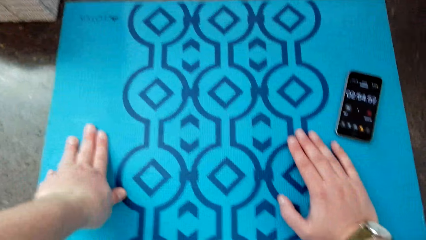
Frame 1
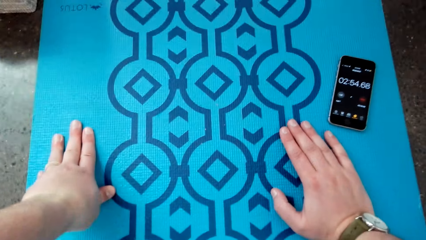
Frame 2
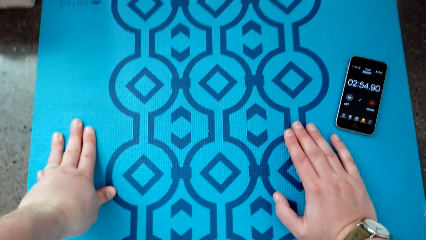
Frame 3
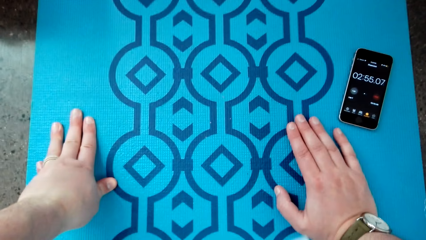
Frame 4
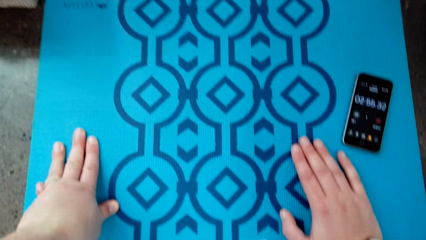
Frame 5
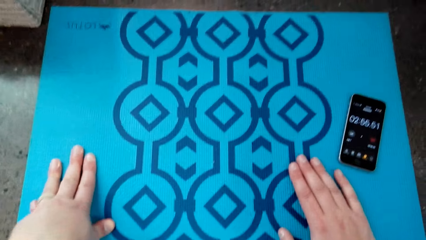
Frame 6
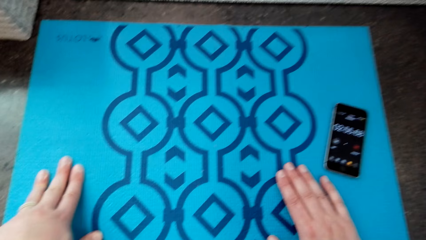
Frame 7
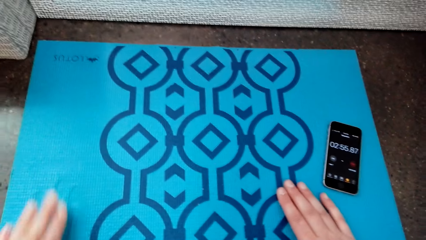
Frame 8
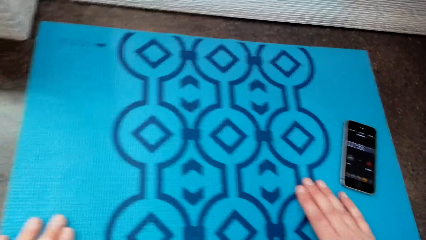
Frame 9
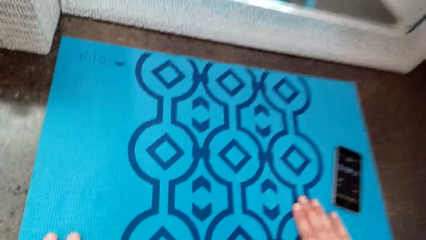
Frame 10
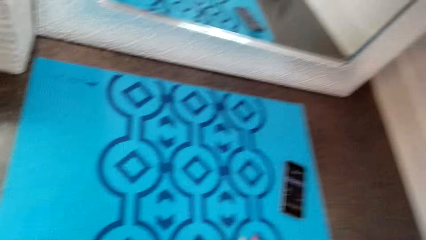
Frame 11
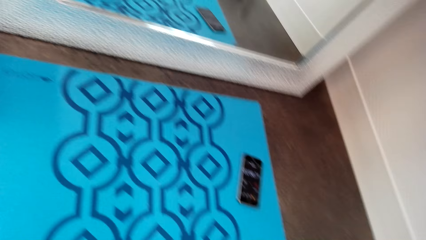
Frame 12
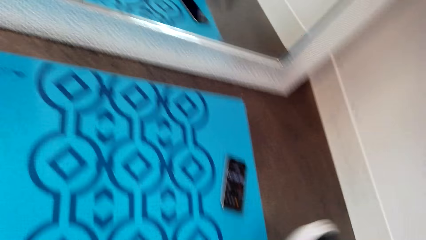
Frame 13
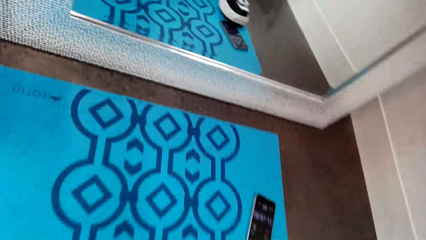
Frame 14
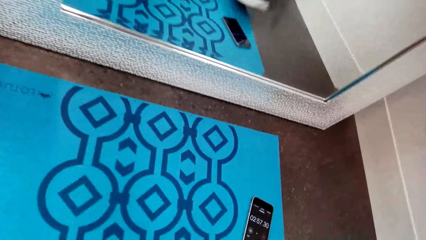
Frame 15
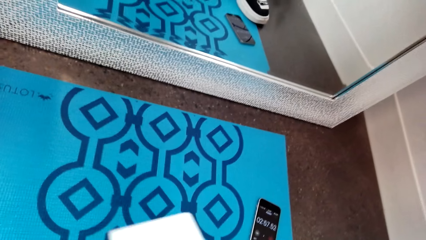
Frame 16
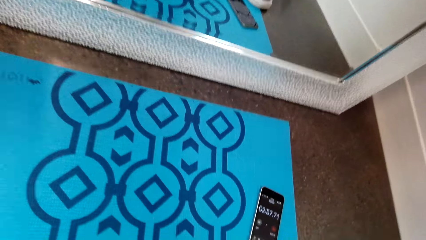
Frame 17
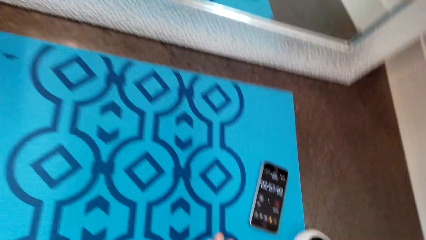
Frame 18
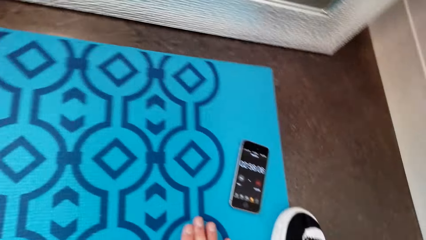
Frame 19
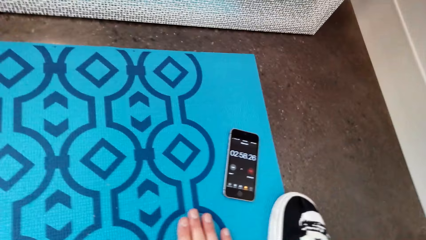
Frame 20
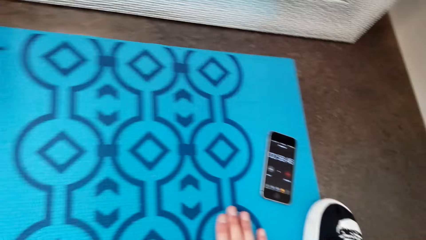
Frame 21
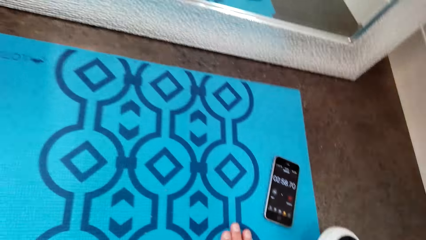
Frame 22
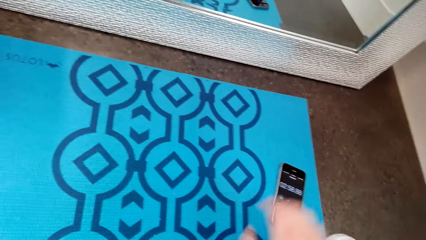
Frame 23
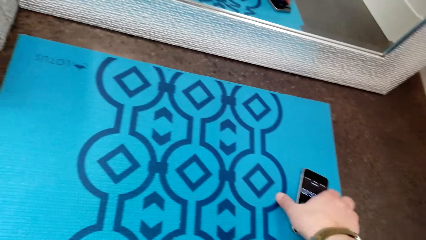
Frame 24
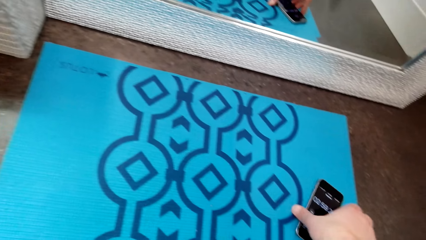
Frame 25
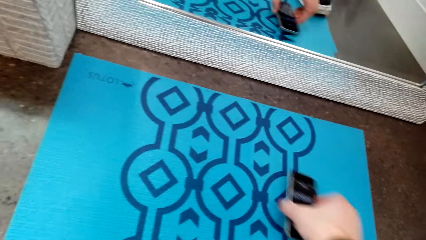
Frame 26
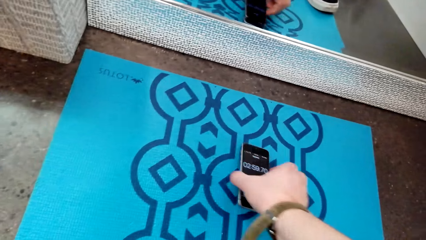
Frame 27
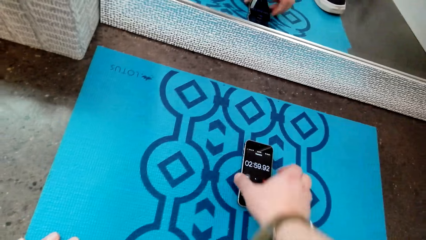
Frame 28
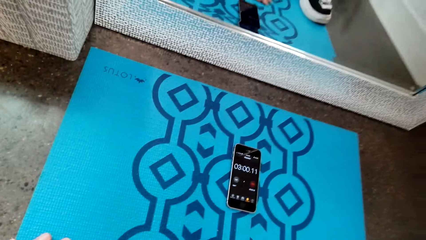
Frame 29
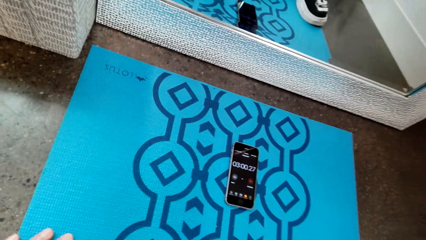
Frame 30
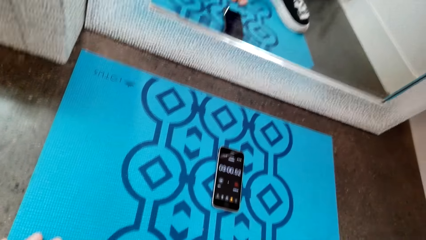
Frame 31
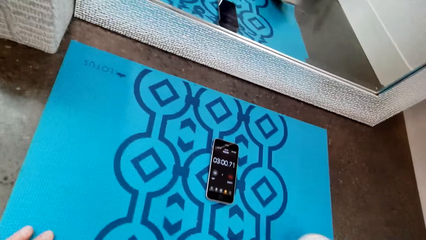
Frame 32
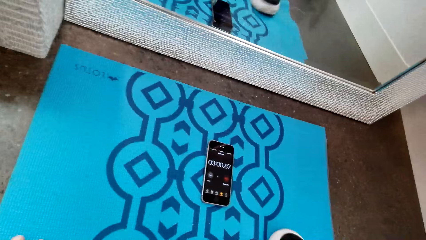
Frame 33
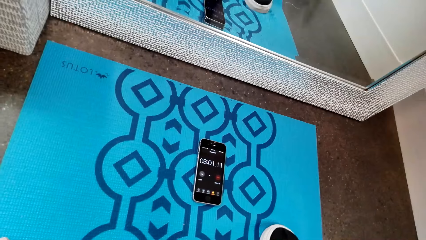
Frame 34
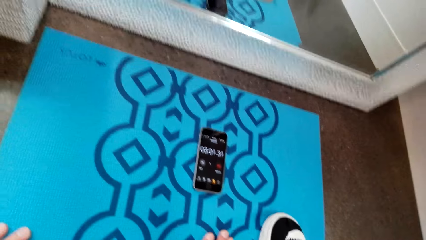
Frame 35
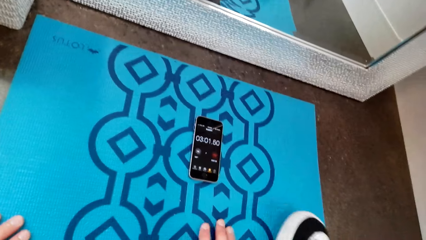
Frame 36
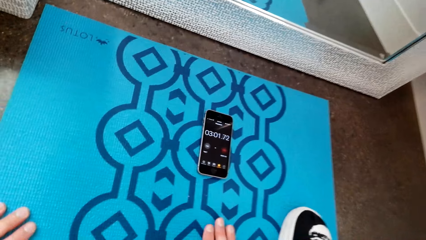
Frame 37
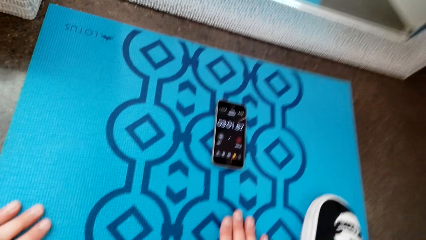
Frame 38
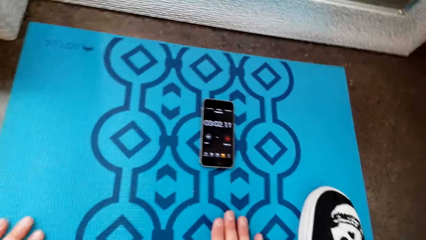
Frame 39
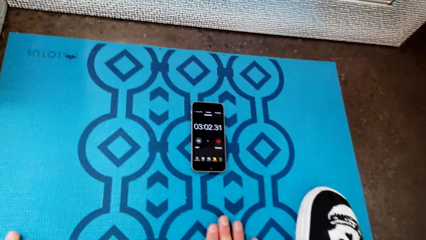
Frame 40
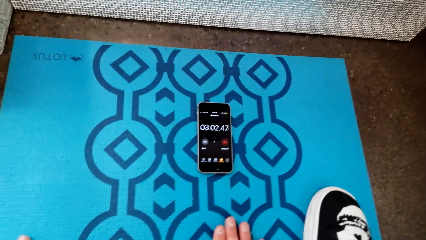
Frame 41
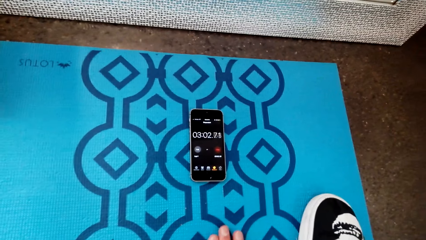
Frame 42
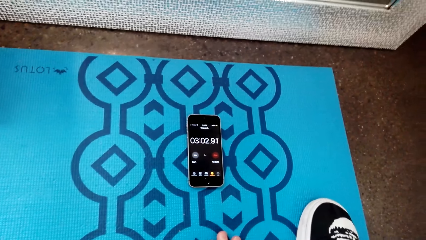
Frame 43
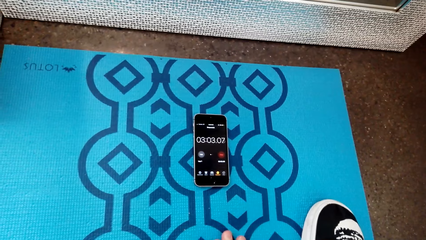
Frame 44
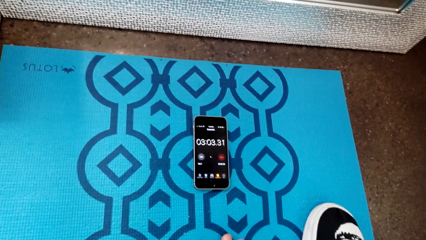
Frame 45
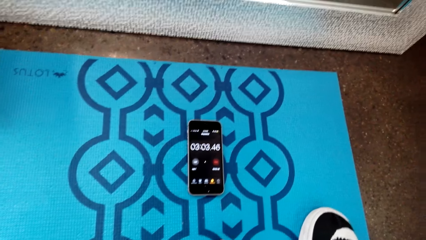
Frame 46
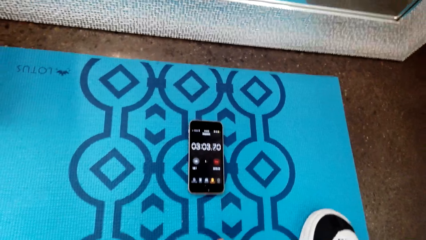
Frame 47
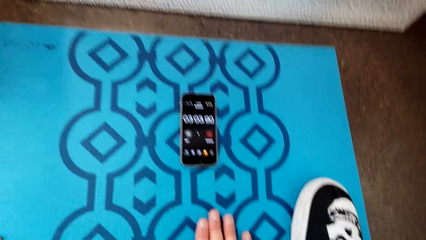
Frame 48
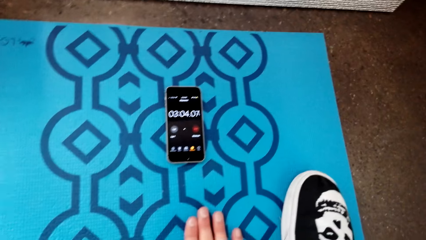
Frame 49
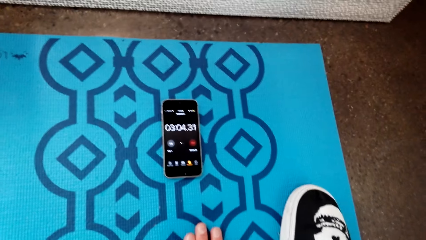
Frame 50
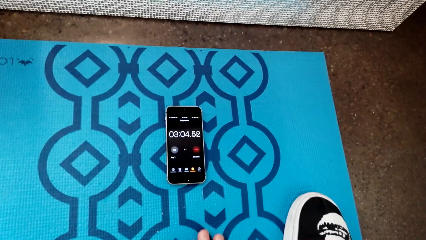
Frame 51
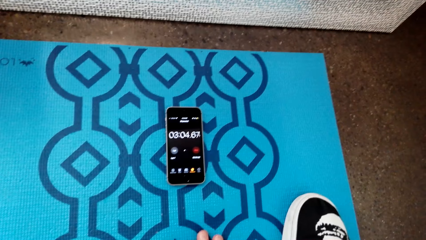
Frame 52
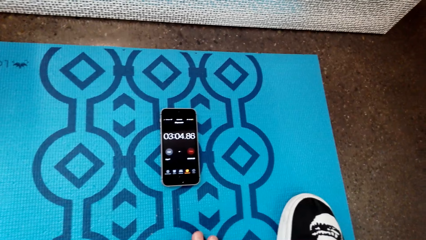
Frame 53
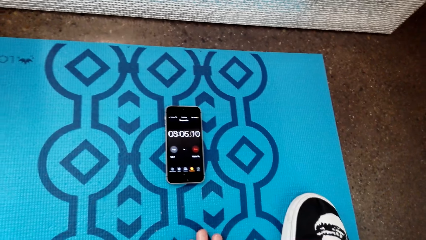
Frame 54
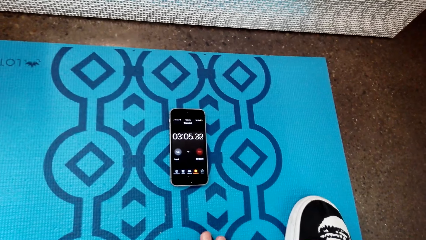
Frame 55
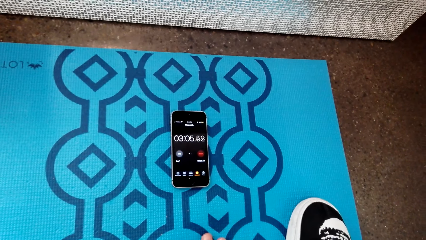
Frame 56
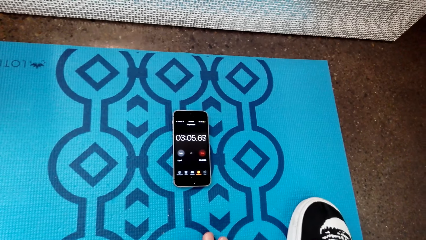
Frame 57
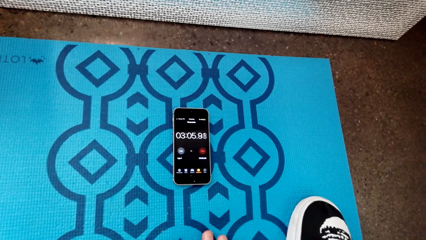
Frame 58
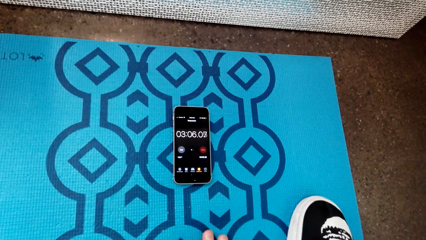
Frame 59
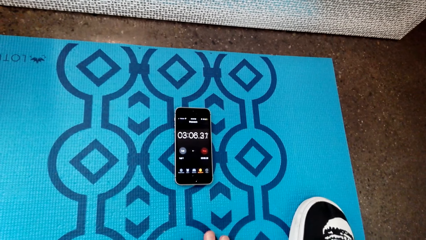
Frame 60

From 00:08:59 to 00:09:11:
The camera wearer moves the leg sideways. They stare at the mat. They shift the phone on the workout mat. They pick up the phone. They place the phone on the mat. They work out. They stare at the phone.

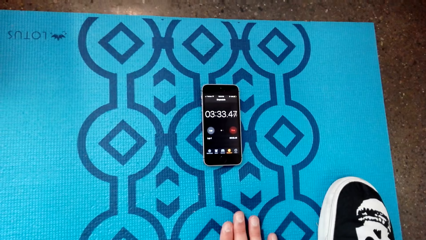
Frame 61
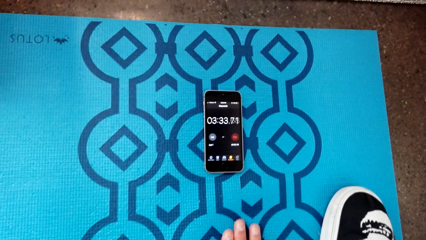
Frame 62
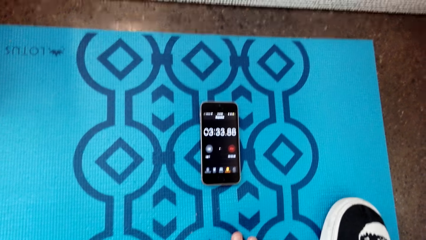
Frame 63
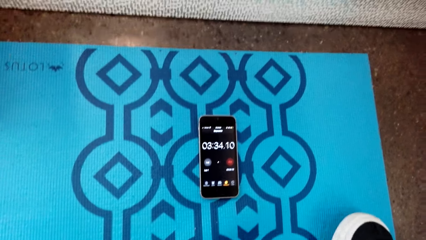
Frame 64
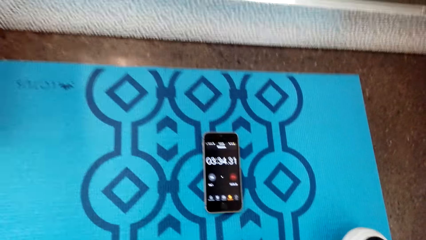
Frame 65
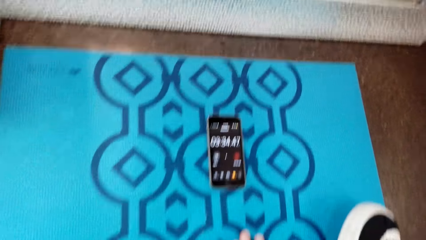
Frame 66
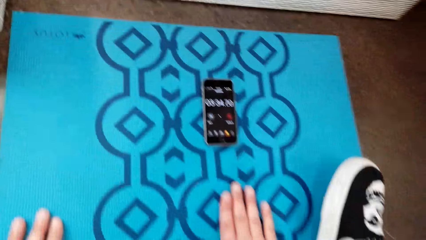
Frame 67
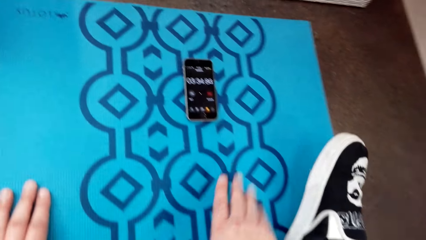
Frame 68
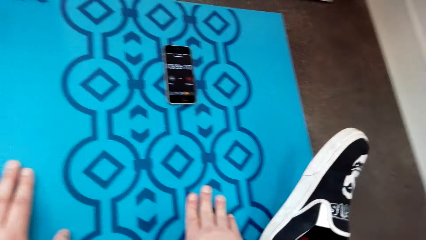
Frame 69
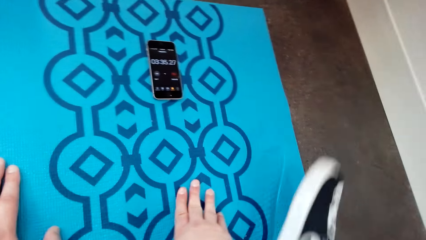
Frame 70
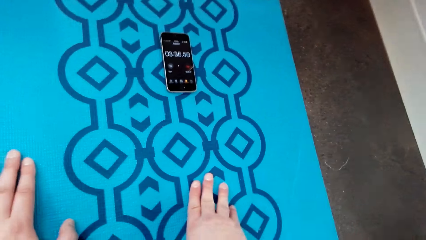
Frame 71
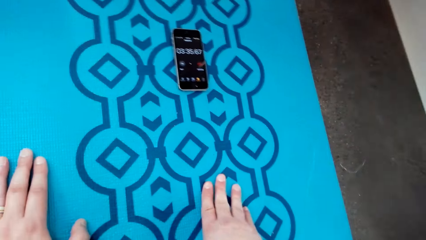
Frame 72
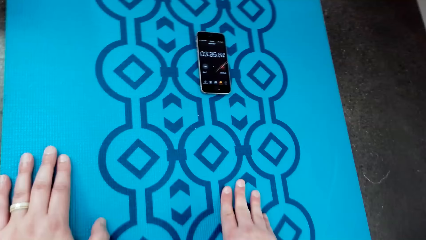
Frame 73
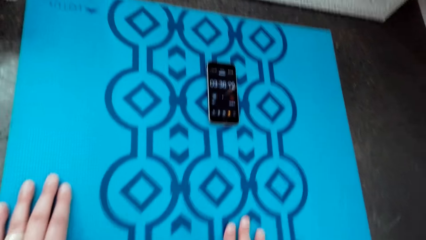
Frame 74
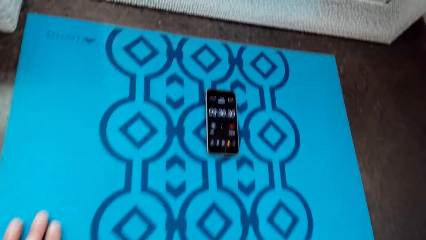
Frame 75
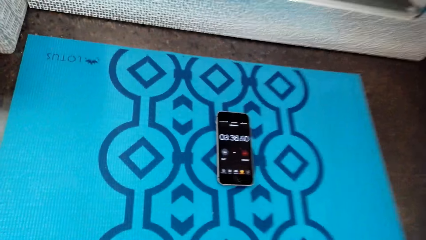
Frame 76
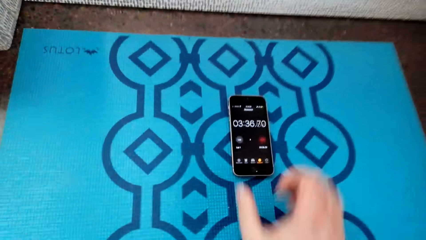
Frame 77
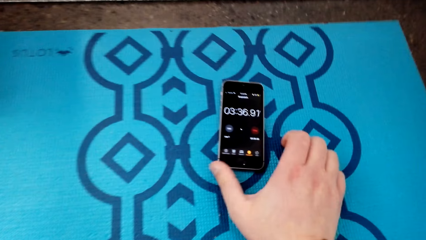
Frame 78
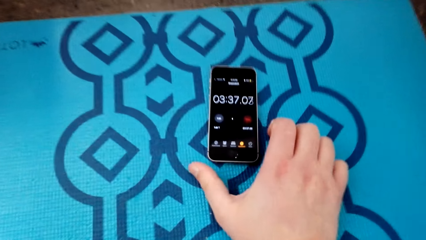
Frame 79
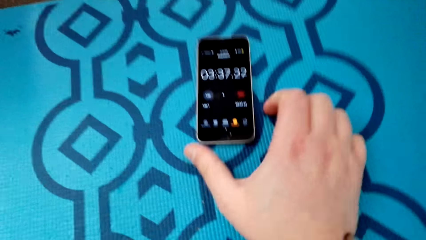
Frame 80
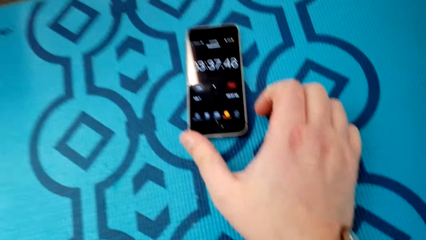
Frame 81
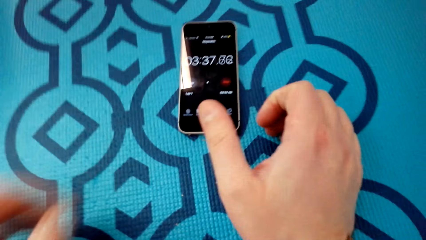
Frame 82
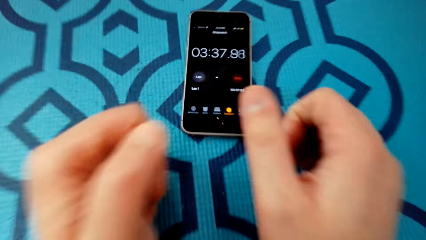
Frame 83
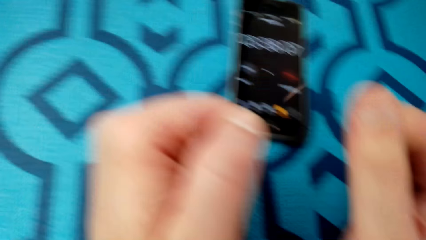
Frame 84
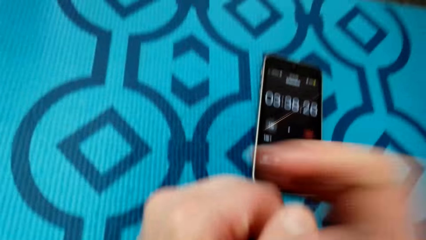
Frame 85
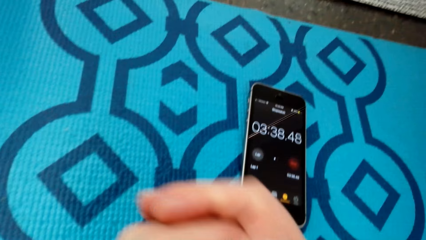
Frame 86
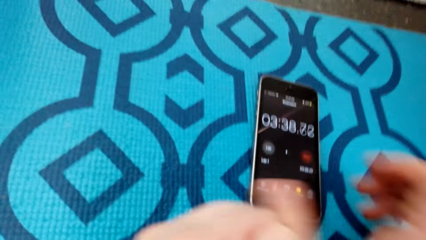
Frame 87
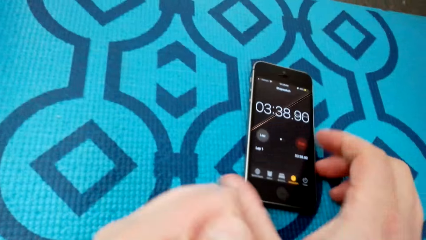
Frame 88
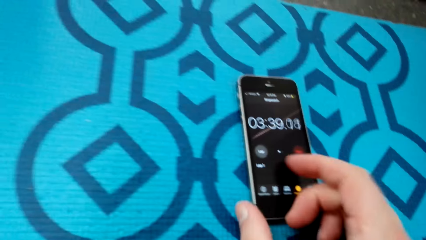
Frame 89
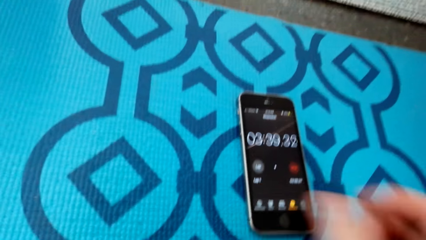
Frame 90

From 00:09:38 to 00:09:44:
The camera wearer moves the leg. They move the hands. They adjust themselves on the floor. They move the phone on the floor.
